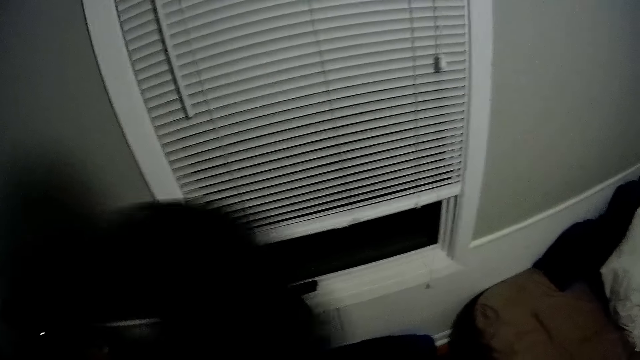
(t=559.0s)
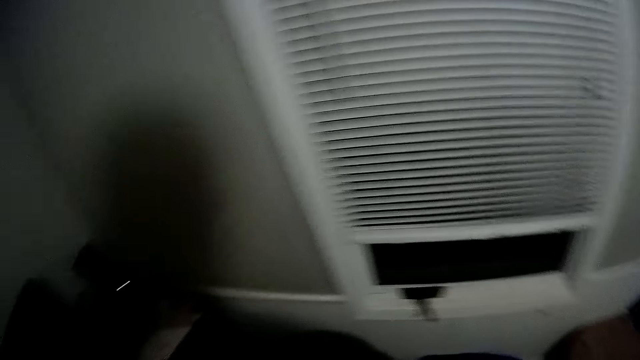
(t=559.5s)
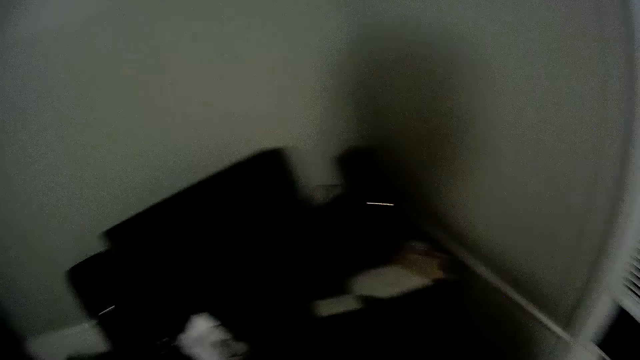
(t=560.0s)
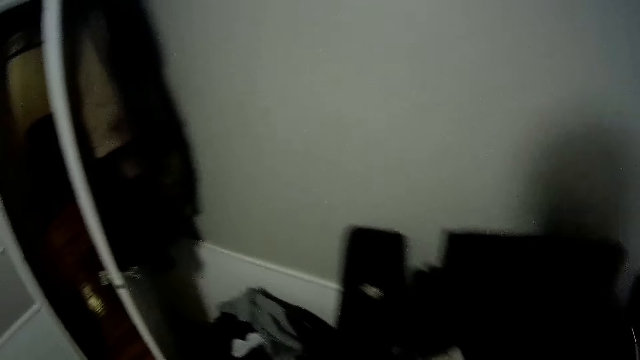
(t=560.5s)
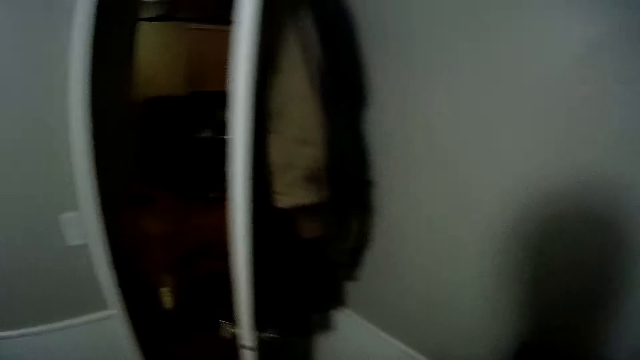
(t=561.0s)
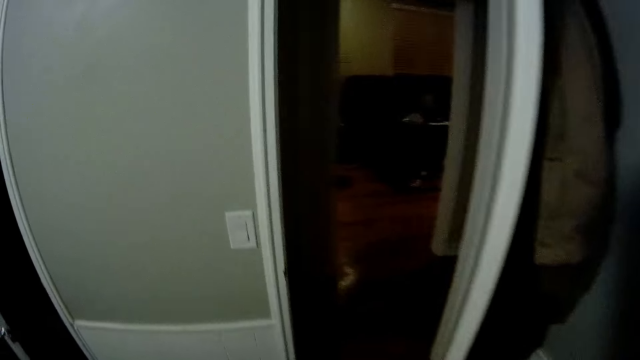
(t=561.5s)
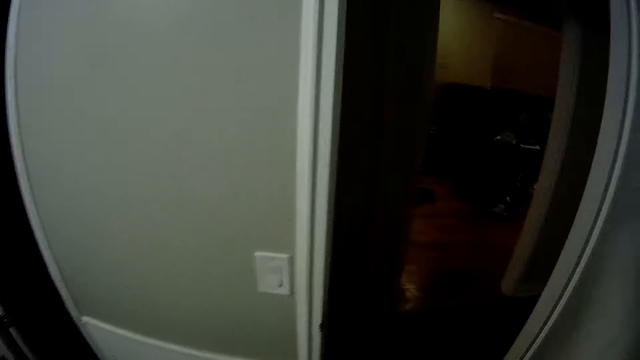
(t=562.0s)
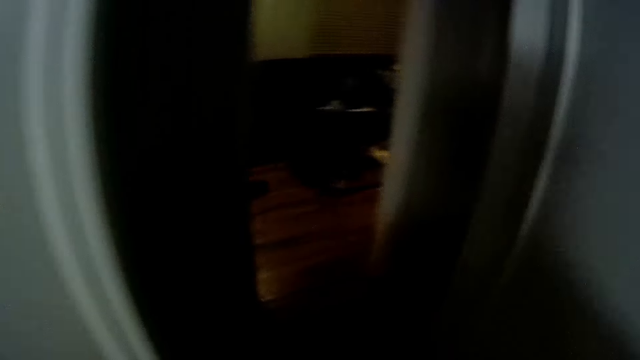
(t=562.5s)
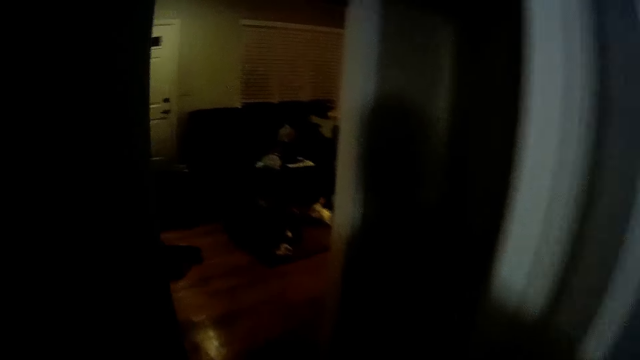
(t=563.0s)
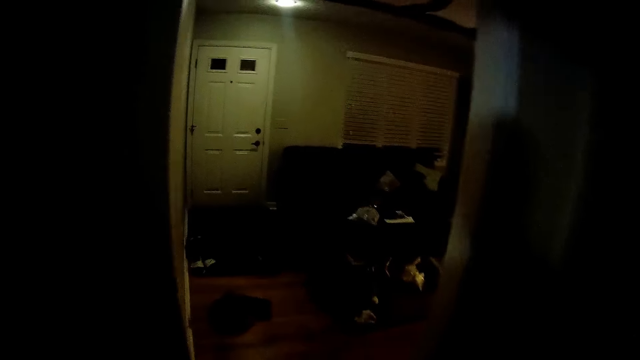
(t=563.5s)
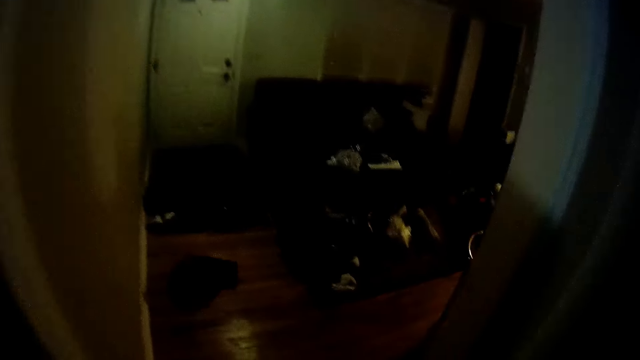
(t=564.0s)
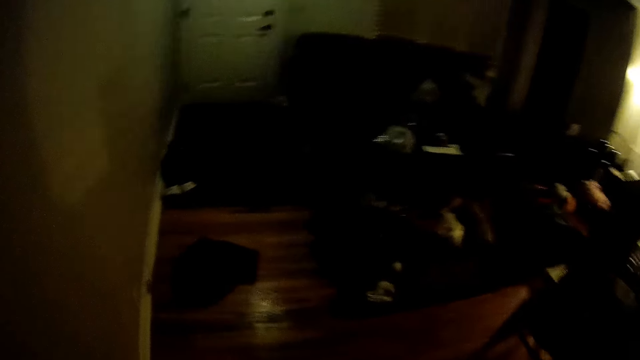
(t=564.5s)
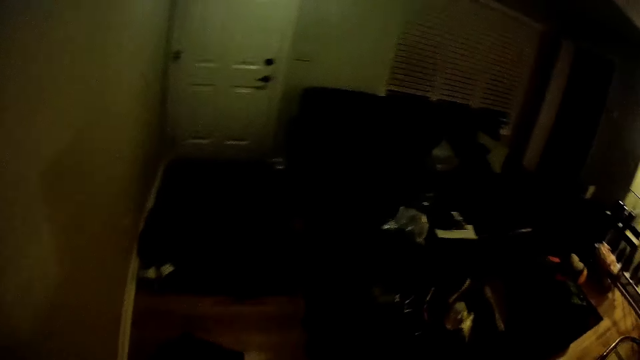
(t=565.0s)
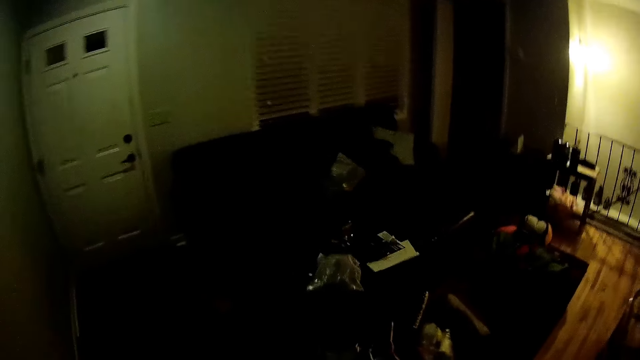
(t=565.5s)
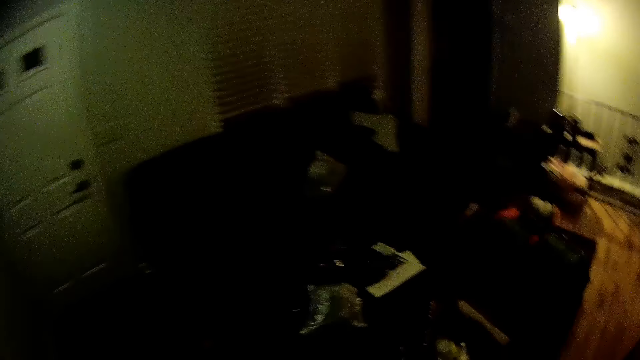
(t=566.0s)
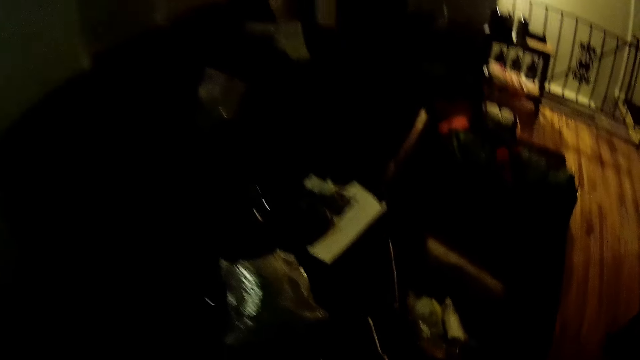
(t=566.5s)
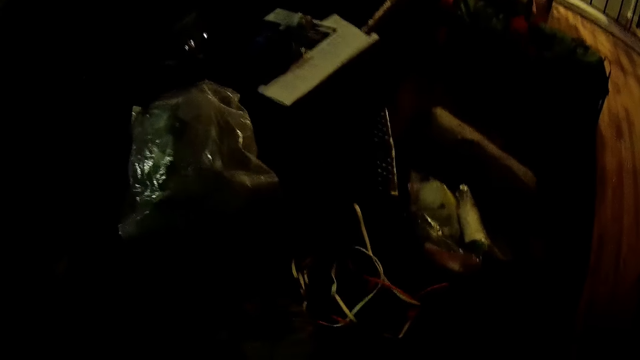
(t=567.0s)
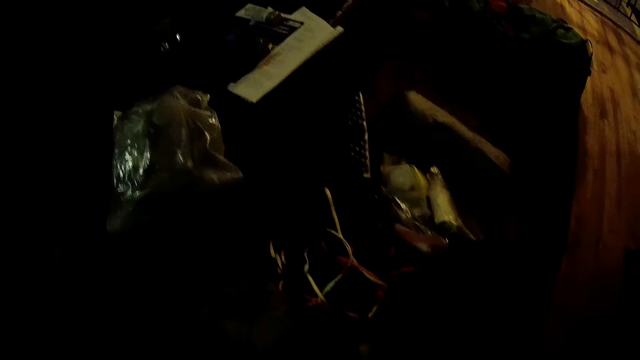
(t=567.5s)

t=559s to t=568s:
The camera wearer walks into a sitting room.

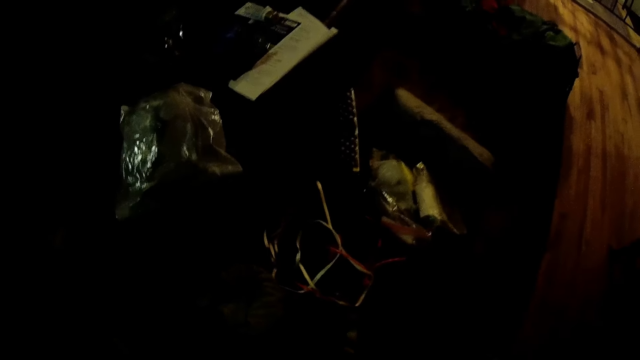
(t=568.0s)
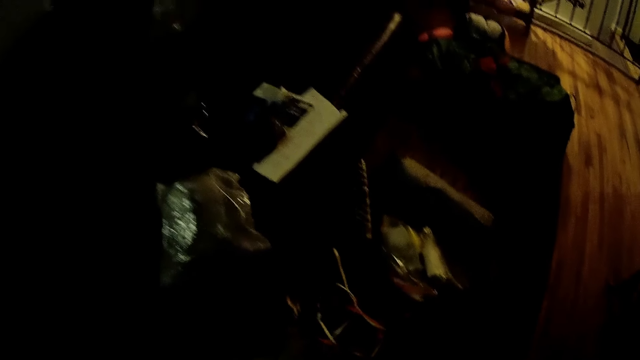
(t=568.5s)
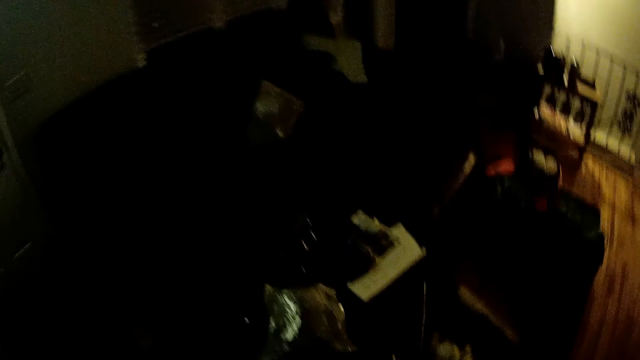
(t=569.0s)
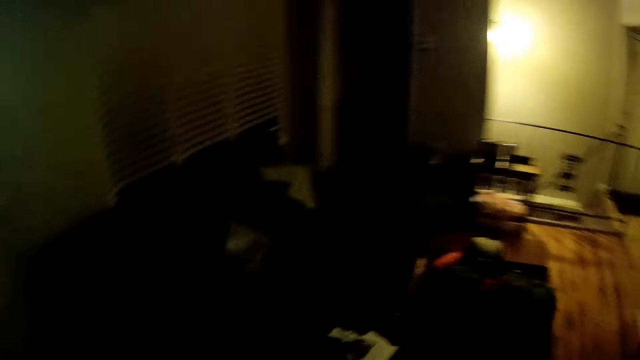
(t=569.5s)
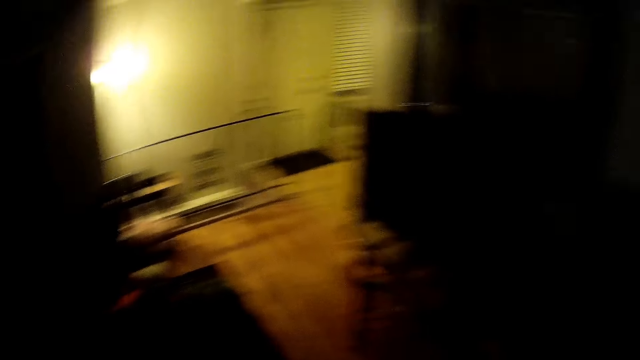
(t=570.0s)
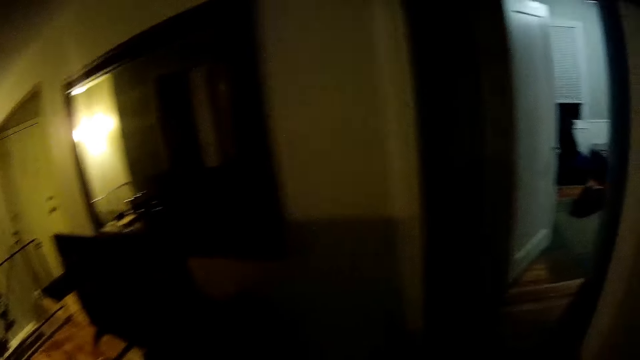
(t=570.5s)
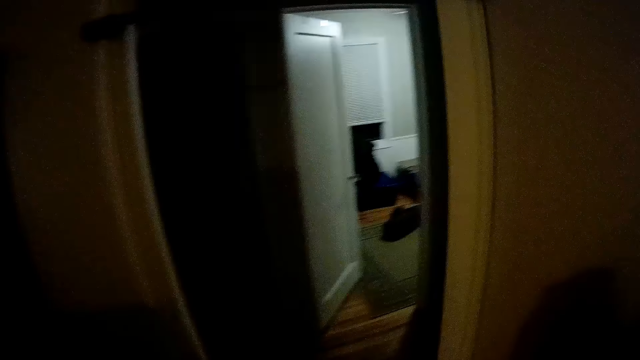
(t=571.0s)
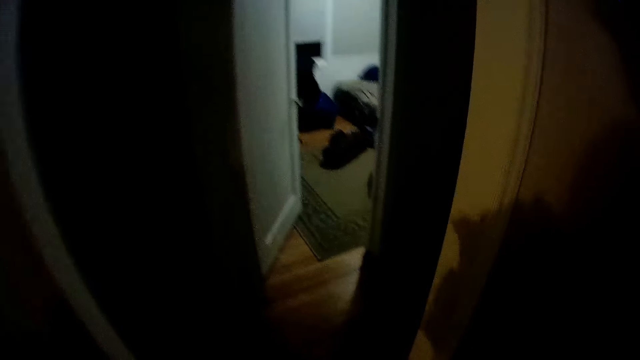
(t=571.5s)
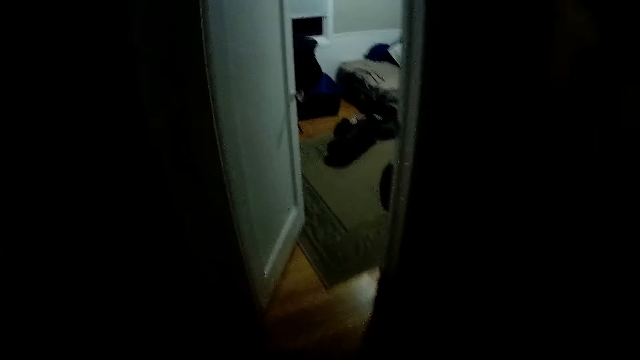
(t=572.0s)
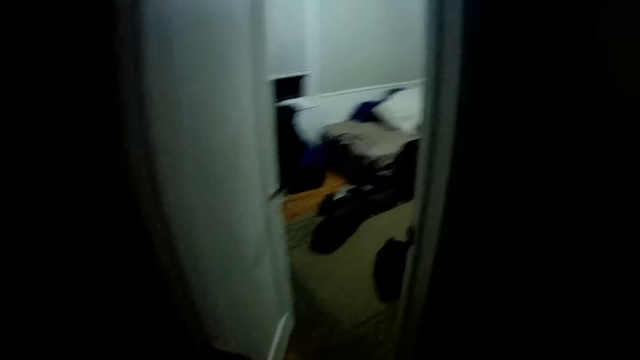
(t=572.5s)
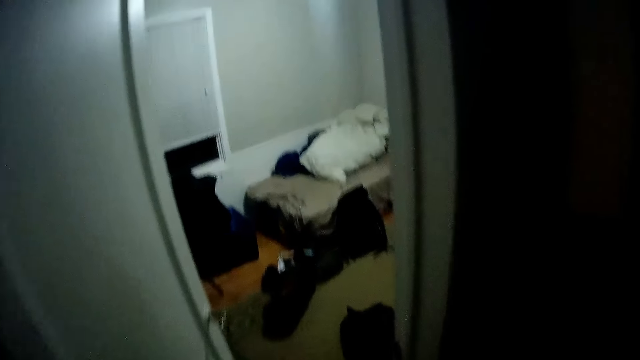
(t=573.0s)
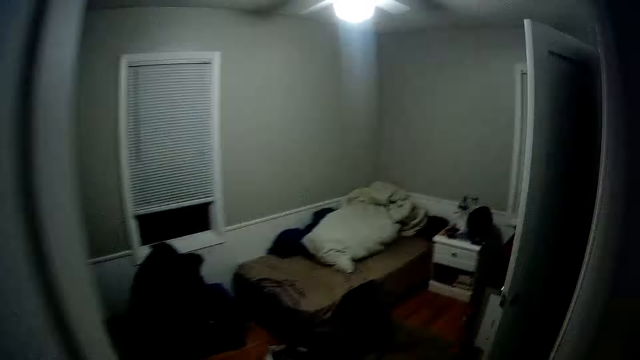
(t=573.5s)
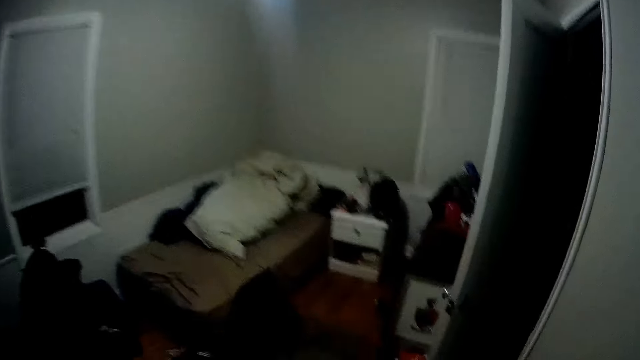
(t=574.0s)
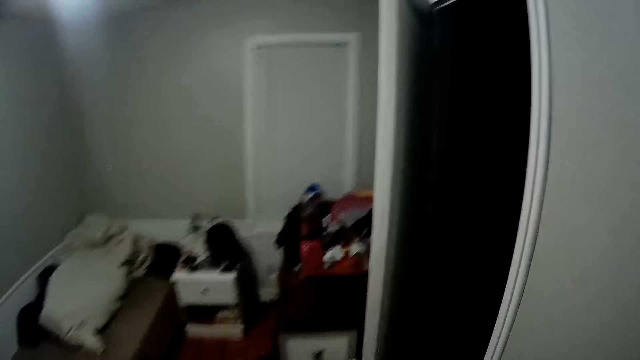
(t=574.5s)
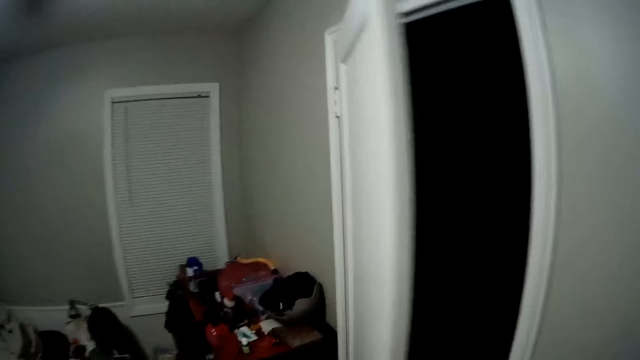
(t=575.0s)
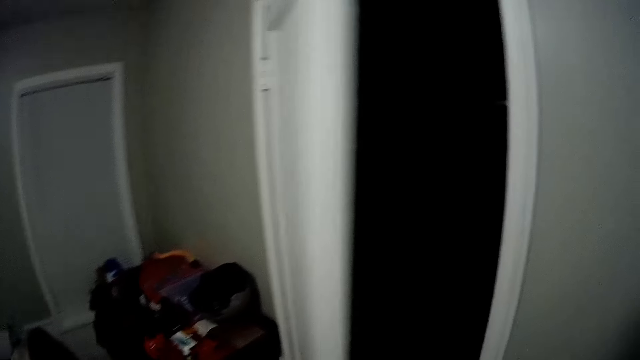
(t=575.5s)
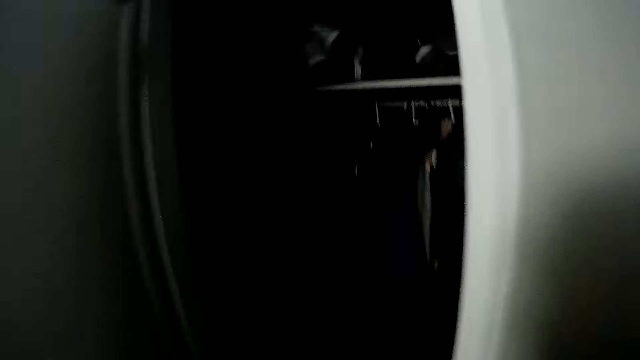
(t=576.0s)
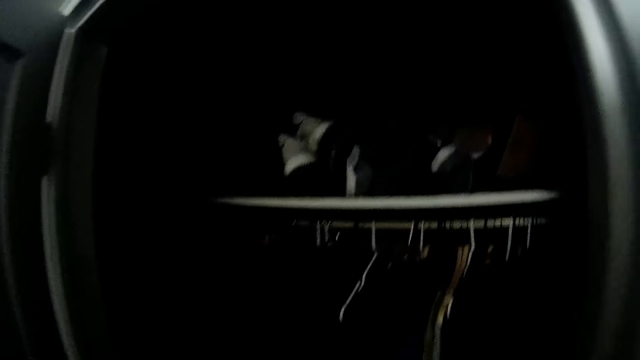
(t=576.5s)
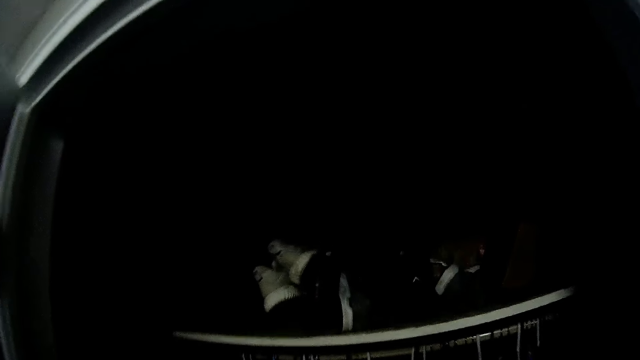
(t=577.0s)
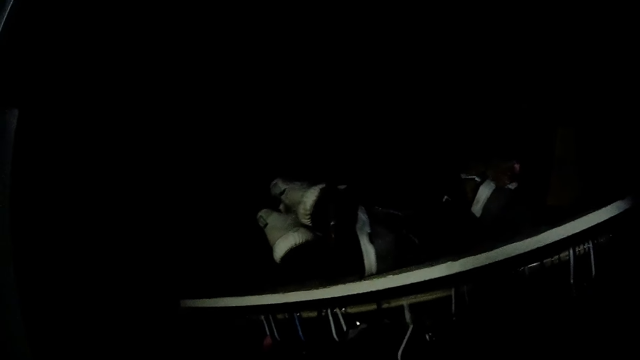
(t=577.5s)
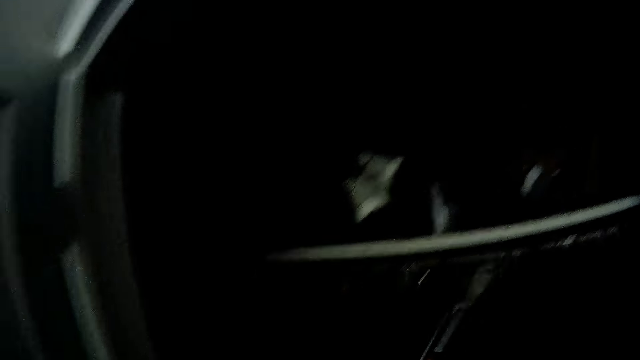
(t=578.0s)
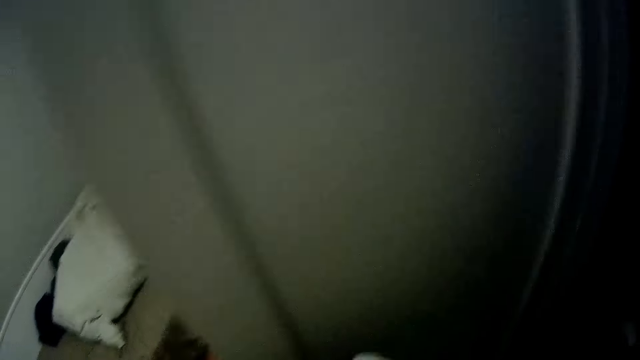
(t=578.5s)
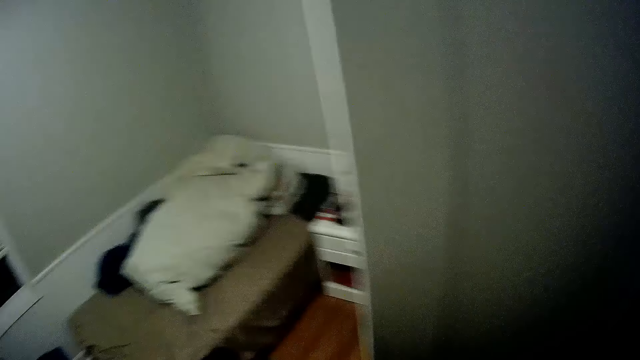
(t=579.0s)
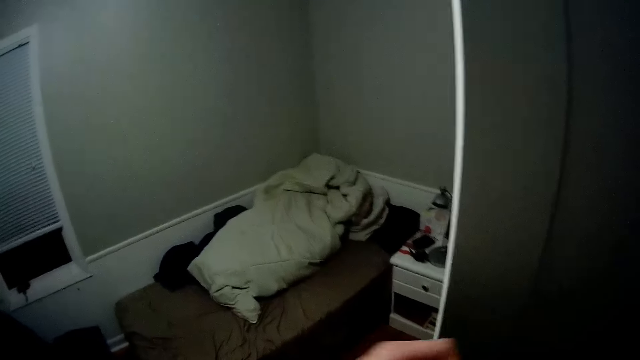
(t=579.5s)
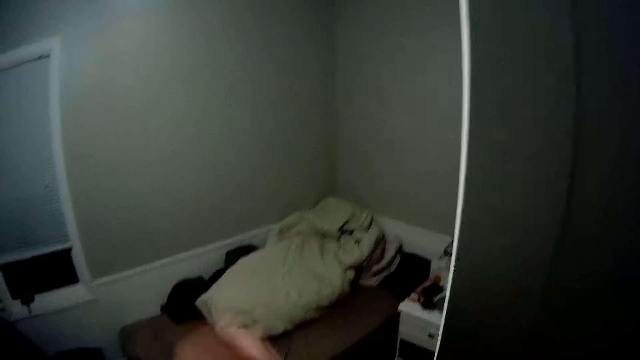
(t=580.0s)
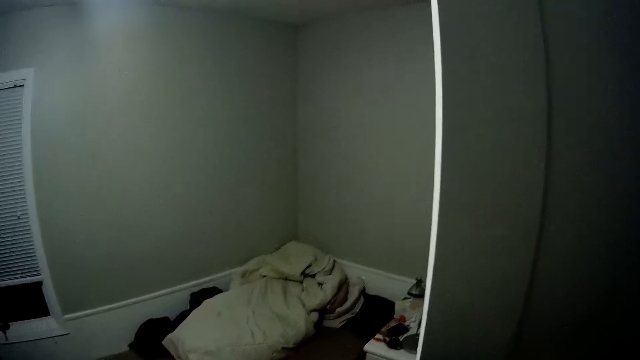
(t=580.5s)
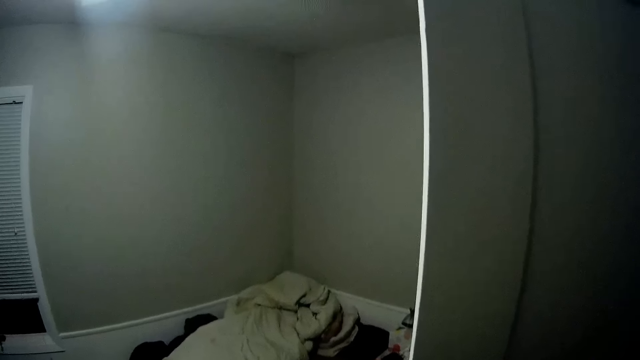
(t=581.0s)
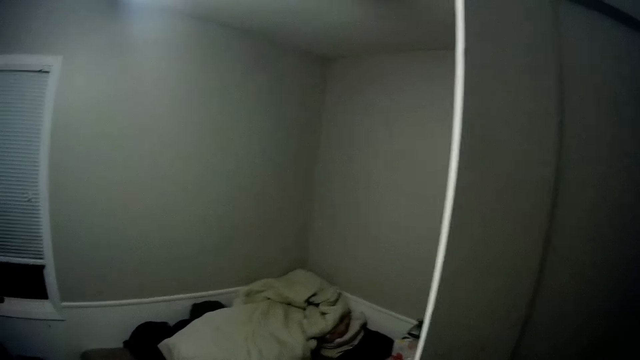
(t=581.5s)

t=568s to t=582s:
The camera wearer looks around. He walks into the room. He opens a closet with his left hand. He picks up a cloth on a hanger from the closet with his right hand. He holds the cloth with both hands. He takes out something.
